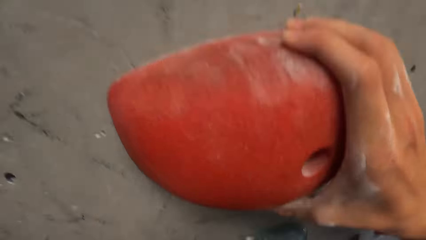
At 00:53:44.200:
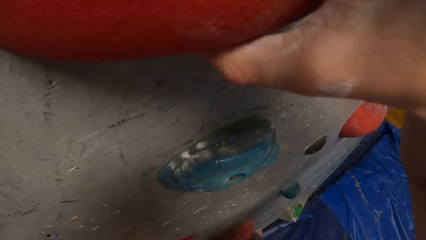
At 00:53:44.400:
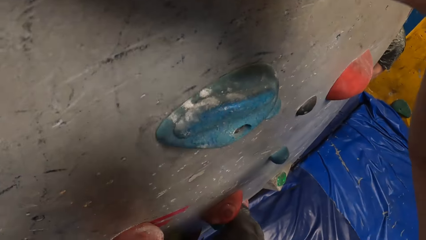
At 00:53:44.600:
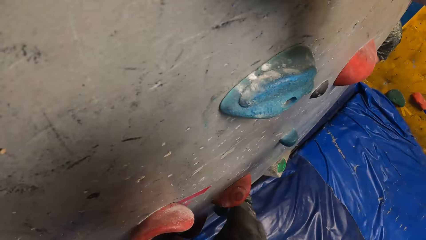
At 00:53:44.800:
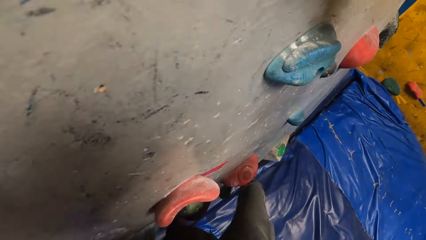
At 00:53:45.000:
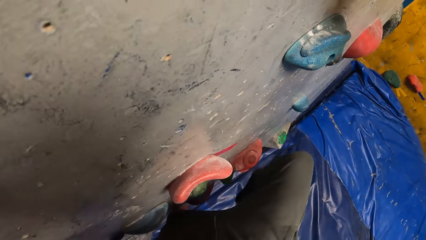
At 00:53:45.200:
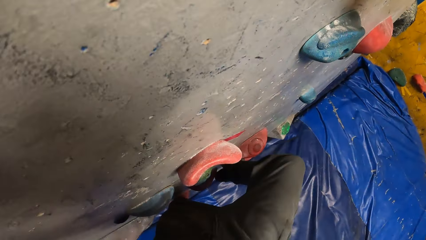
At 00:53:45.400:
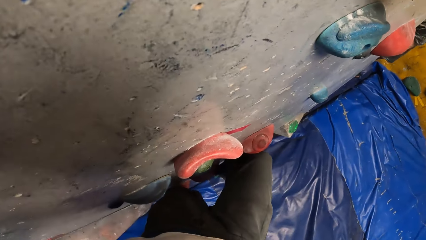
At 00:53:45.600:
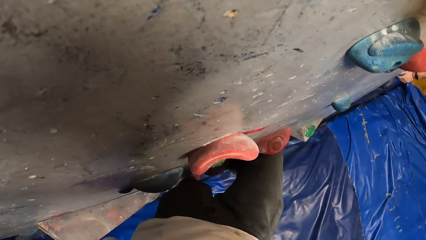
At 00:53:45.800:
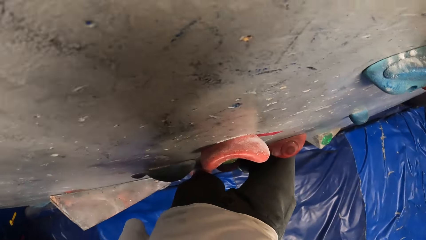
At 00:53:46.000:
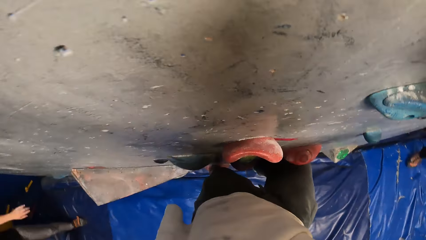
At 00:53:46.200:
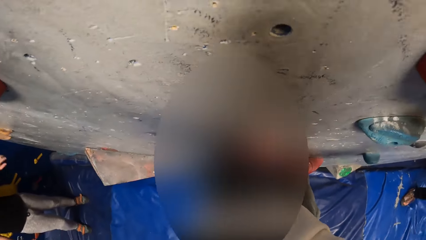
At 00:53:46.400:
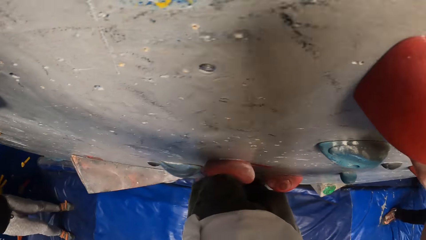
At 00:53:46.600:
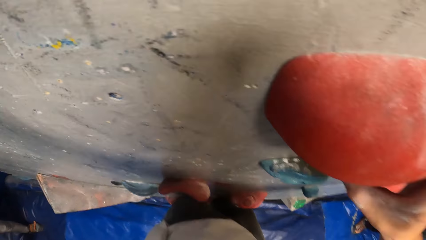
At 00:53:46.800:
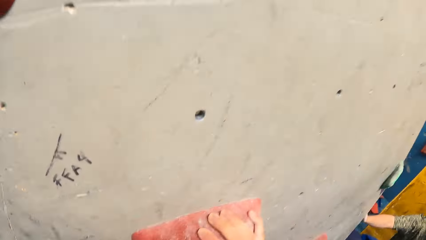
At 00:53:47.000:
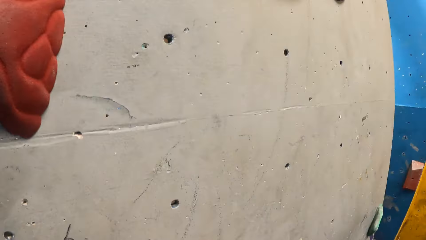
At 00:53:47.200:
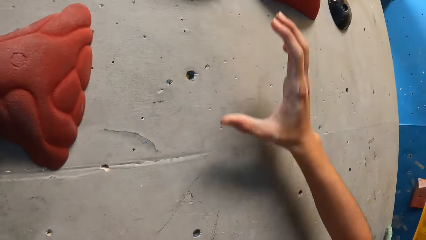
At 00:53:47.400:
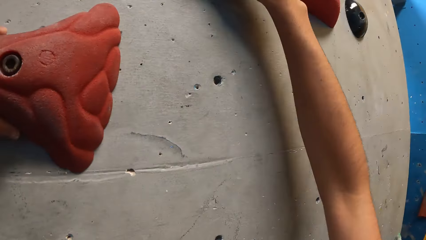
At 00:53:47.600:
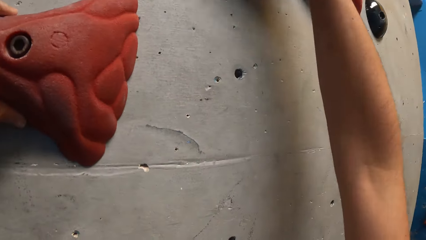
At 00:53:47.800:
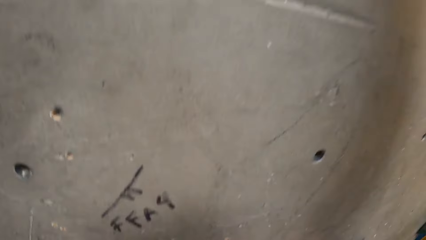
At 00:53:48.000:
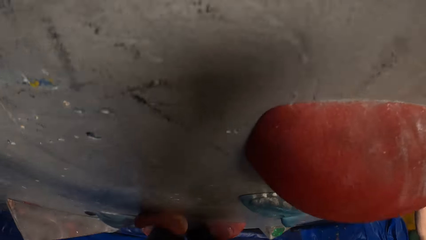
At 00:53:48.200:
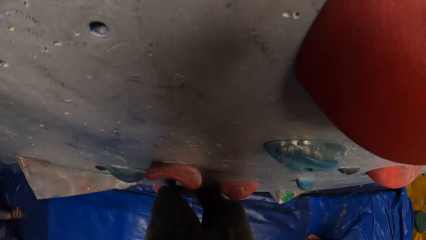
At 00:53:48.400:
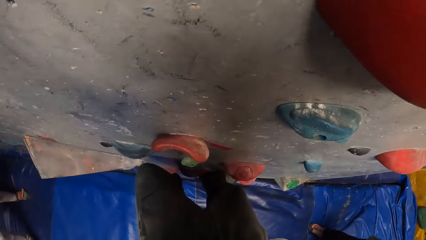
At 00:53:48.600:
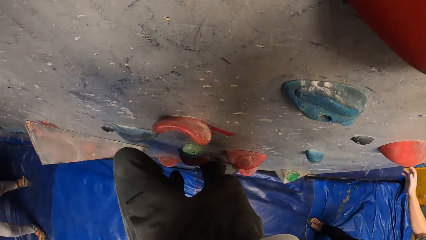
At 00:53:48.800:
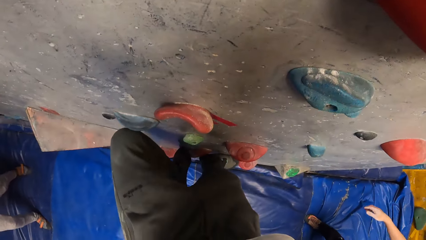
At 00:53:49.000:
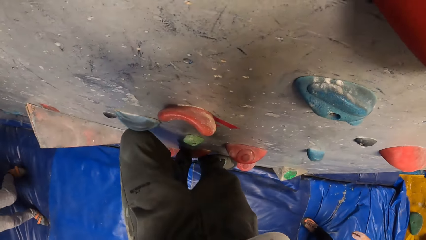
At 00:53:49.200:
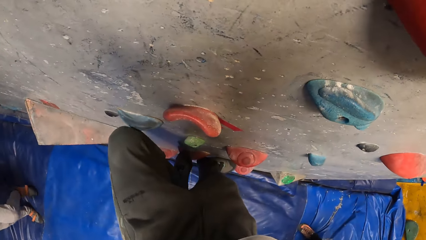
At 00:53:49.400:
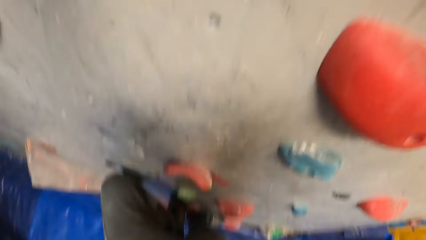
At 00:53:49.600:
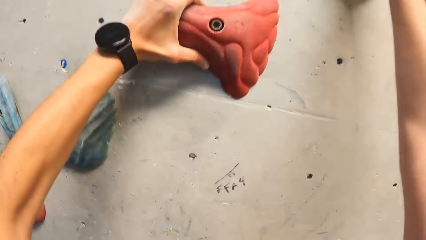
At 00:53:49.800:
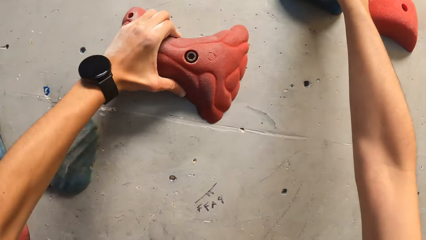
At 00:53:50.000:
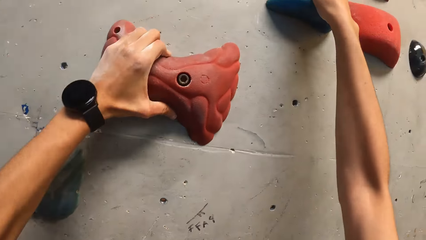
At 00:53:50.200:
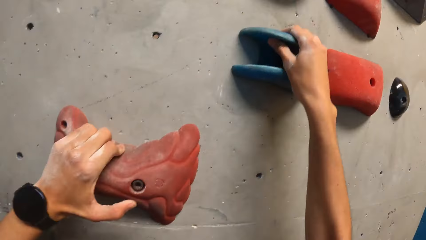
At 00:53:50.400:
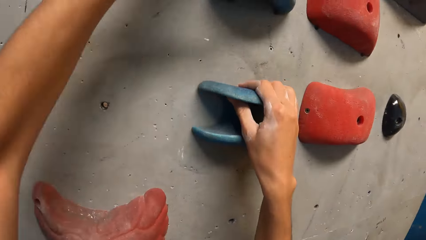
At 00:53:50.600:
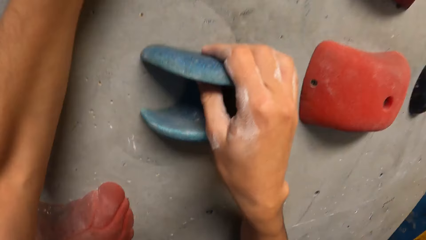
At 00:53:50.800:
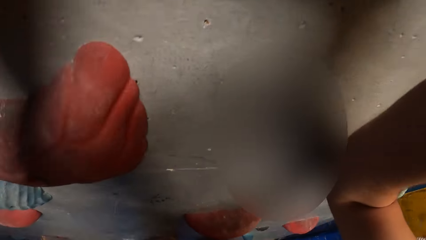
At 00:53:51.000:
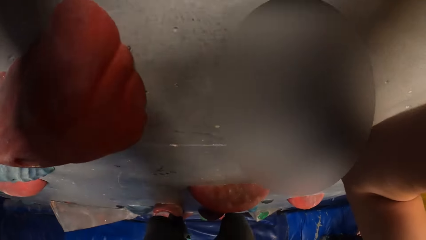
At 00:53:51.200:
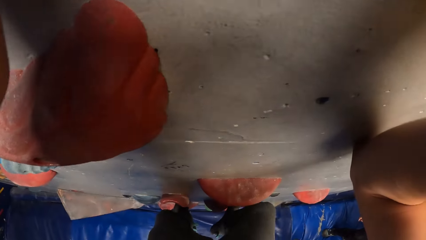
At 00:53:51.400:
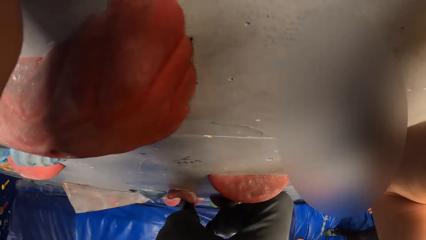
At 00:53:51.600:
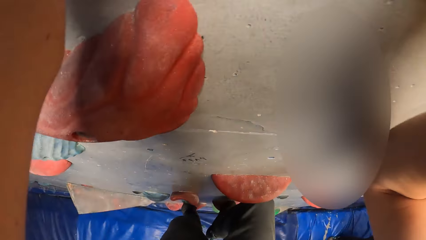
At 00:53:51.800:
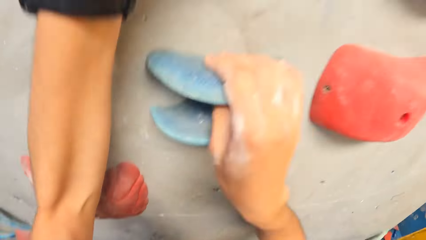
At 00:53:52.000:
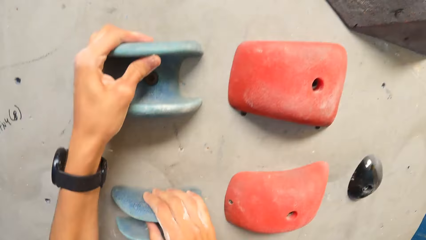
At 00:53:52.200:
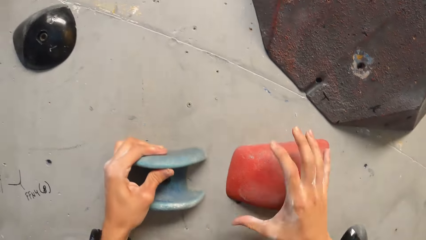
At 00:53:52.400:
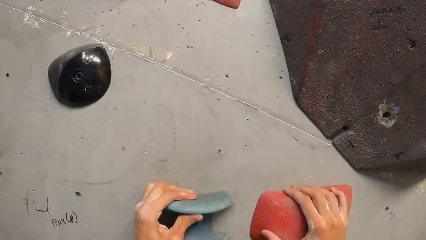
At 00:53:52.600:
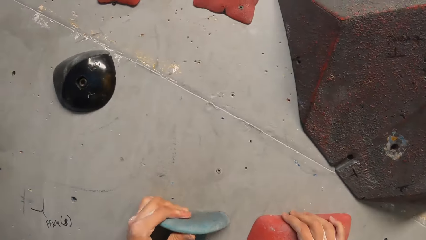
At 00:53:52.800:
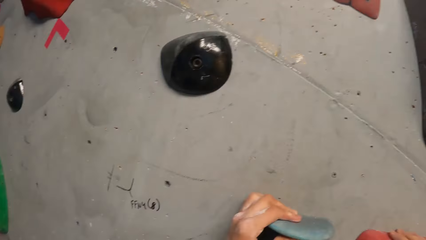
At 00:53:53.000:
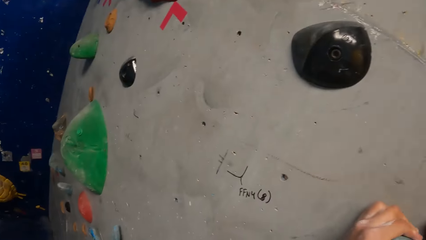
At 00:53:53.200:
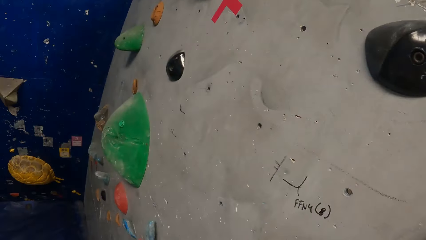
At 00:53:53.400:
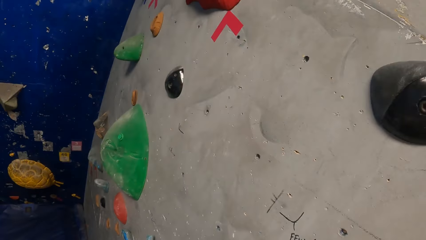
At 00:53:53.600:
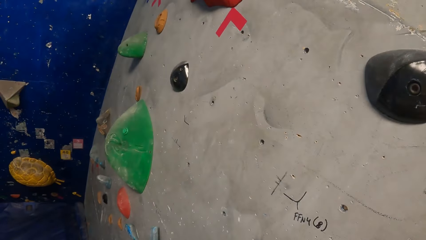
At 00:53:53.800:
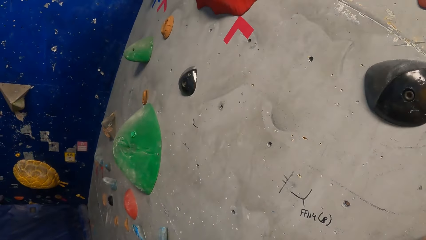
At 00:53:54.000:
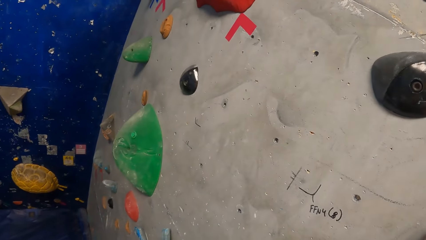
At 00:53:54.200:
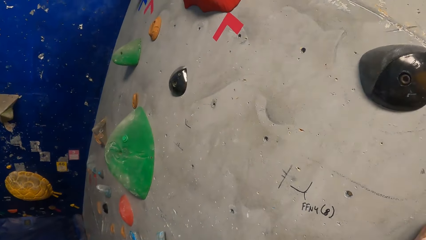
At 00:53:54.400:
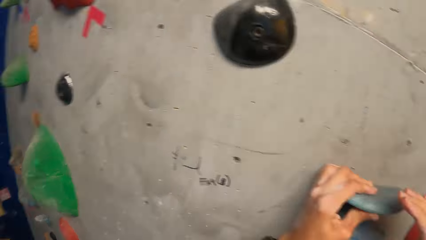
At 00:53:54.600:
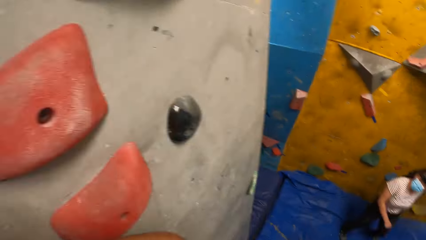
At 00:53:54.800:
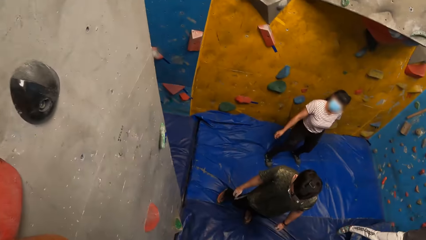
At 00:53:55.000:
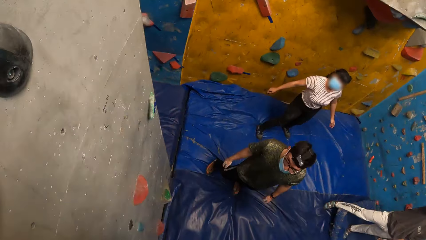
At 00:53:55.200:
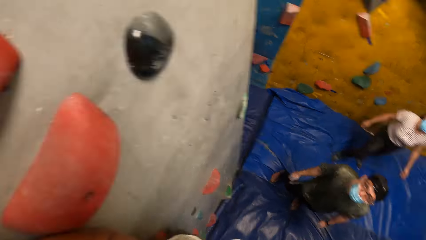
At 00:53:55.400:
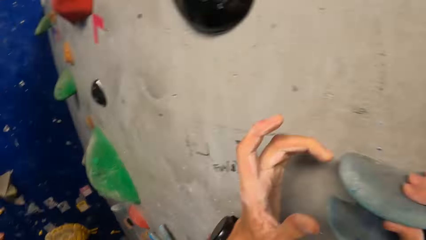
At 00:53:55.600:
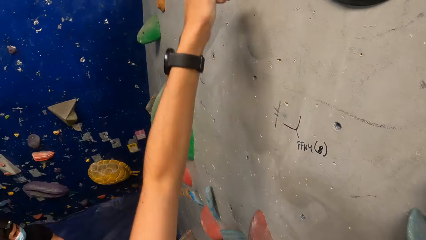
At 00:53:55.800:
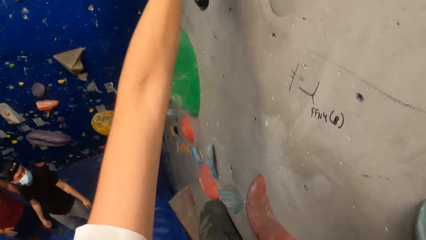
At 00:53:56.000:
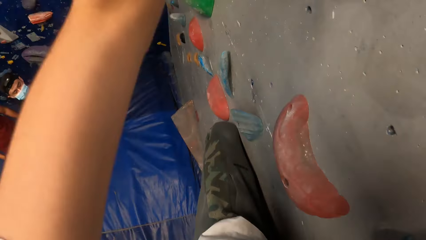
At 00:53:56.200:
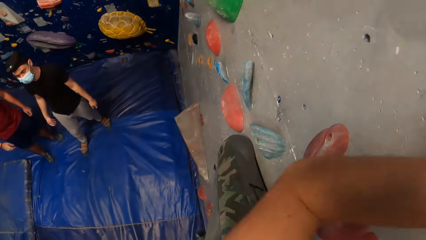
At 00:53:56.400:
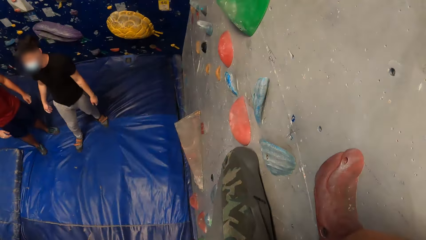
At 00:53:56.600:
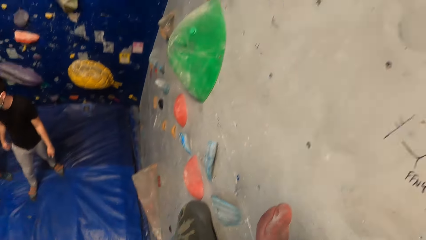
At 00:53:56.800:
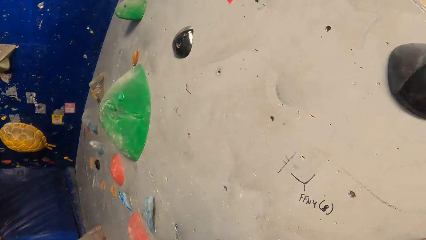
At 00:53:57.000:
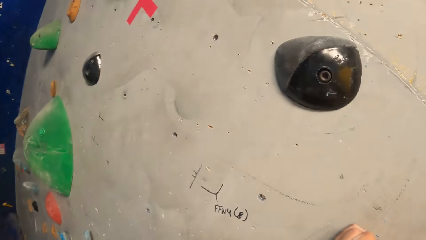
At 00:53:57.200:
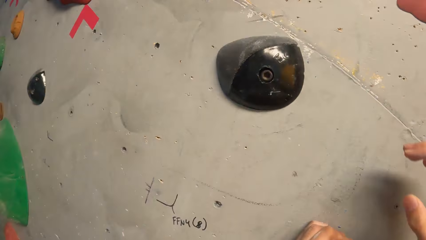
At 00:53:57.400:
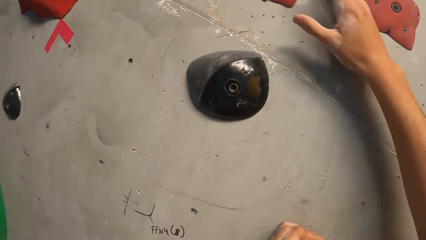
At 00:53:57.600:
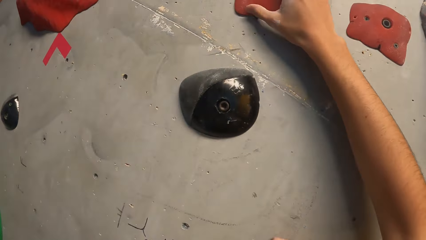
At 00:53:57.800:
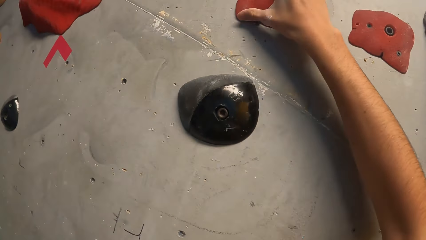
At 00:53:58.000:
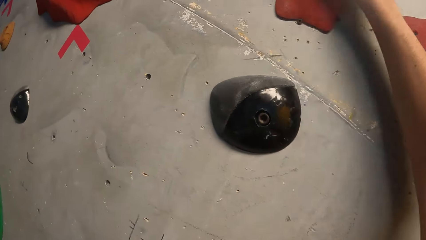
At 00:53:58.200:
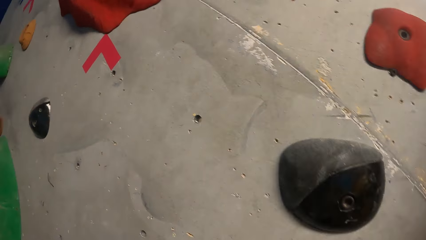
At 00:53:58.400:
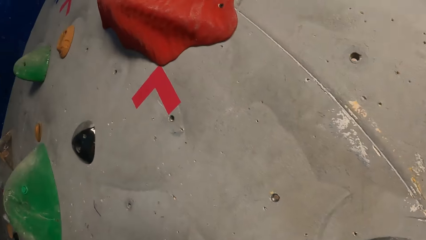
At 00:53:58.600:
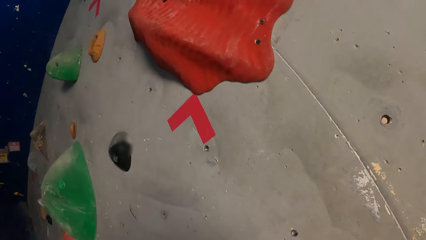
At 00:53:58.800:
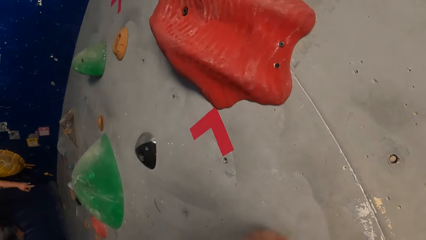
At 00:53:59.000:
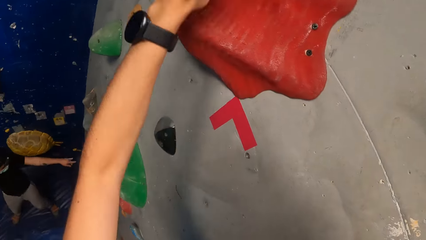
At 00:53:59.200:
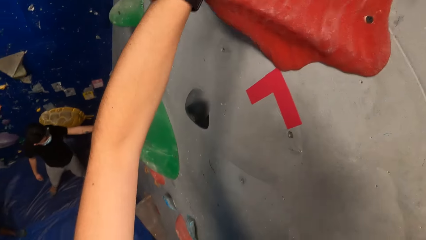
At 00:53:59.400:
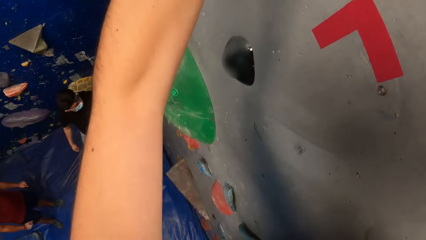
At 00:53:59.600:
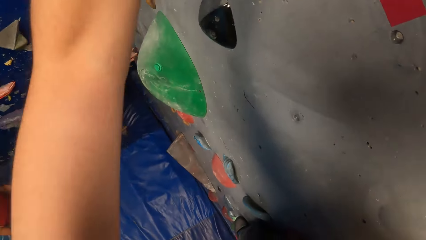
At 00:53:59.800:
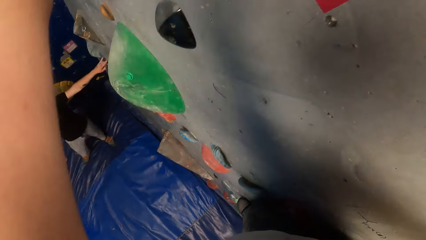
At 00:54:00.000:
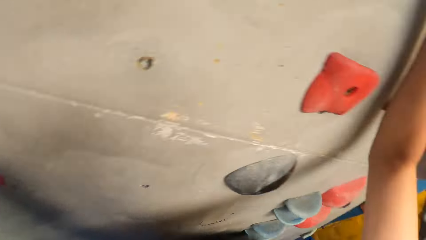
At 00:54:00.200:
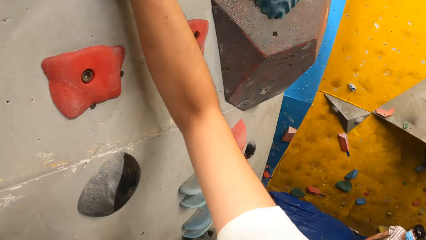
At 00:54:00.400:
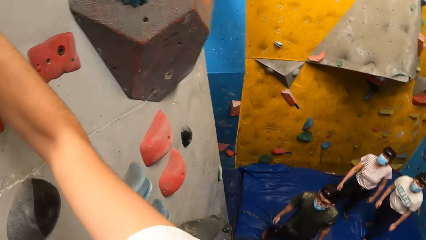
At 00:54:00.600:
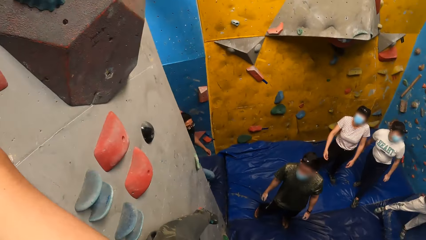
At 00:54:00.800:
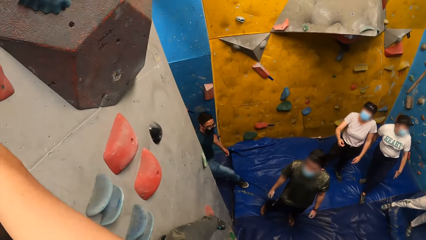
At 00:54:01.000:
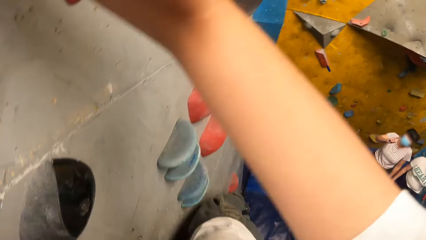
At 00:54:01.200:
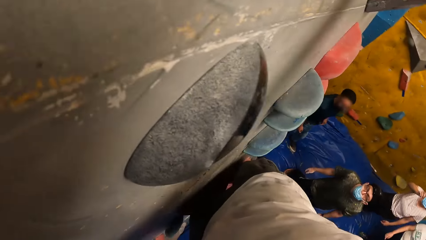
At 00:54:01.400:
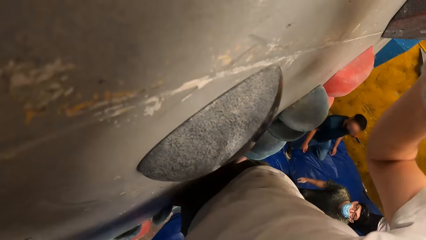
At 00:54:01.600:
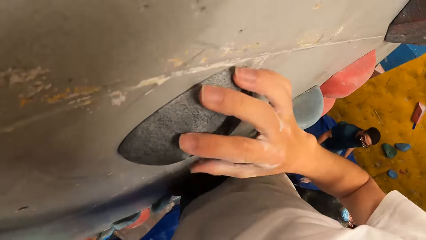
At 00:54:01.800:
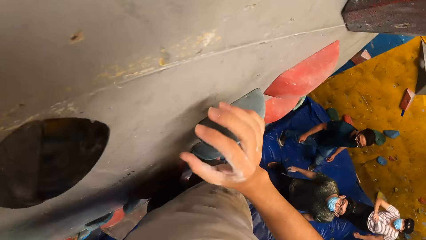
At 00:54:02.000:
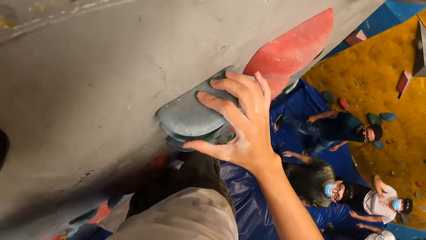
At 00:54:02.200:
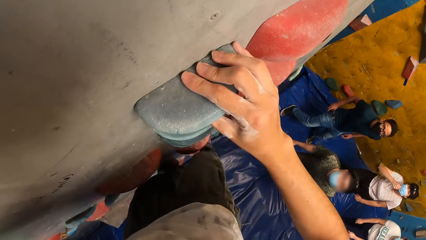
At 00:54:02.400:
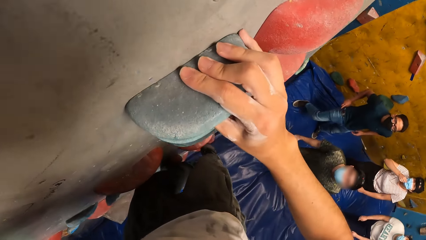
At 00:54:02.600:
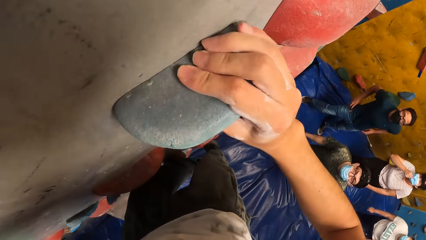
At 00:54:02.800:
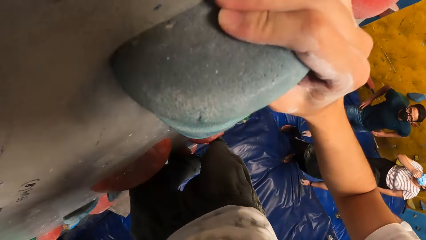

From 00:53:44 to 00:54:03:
The camera wearer looks down. They climb the wall. The man touches the wall with his left hand.
